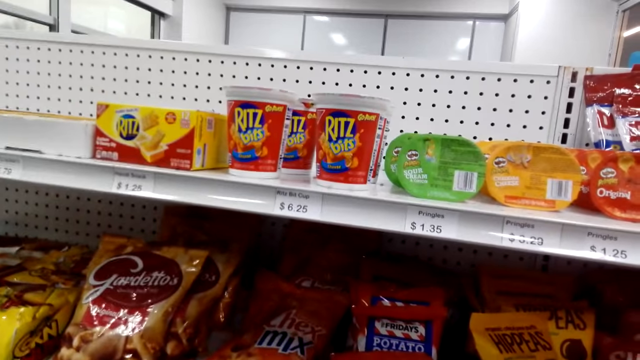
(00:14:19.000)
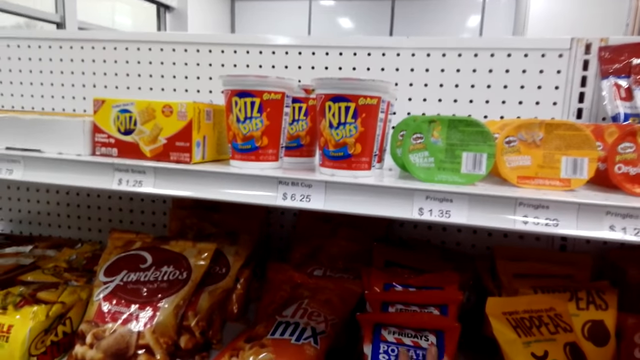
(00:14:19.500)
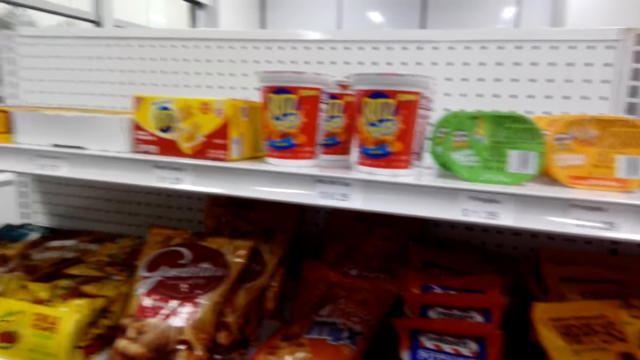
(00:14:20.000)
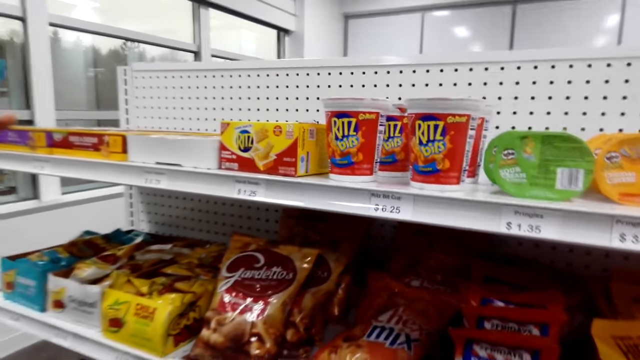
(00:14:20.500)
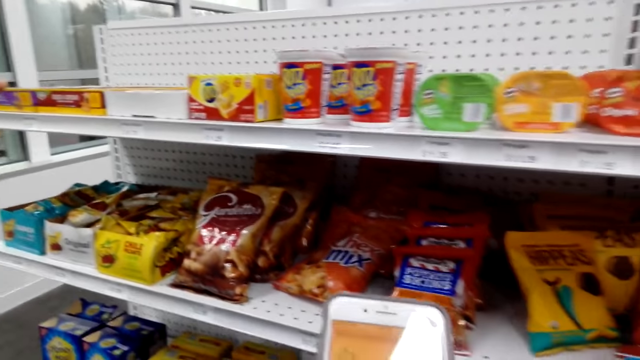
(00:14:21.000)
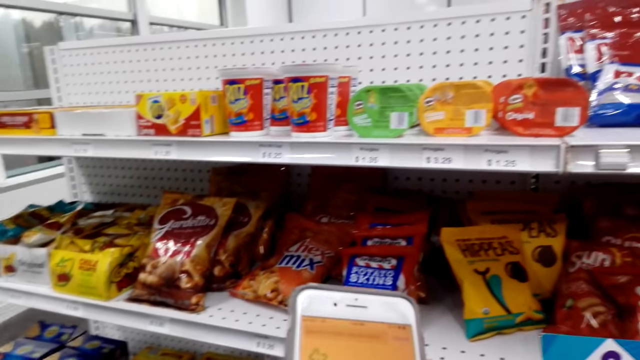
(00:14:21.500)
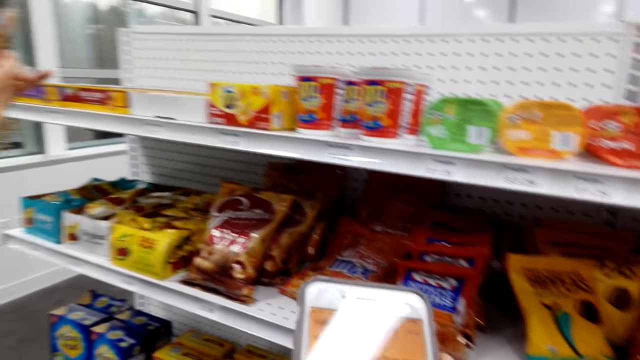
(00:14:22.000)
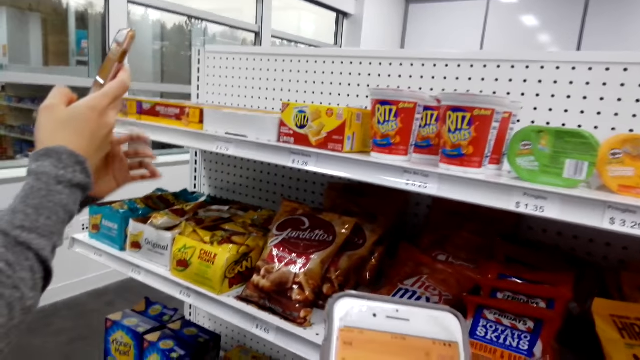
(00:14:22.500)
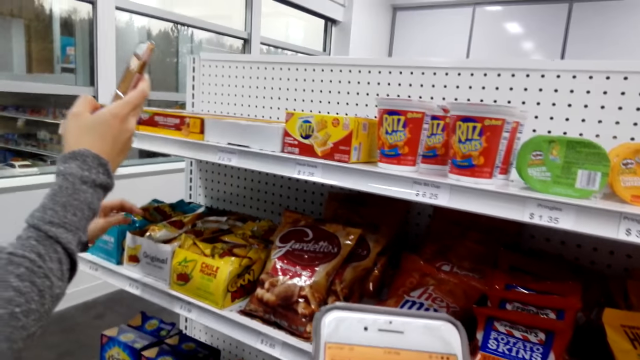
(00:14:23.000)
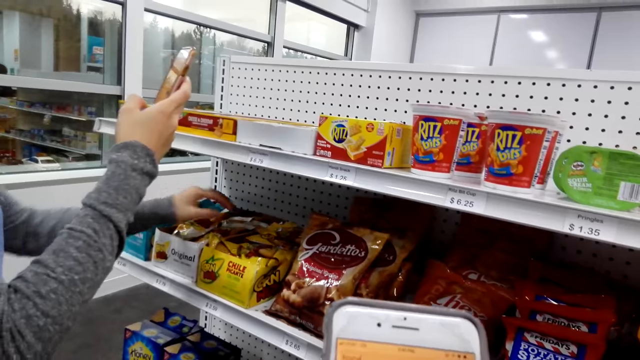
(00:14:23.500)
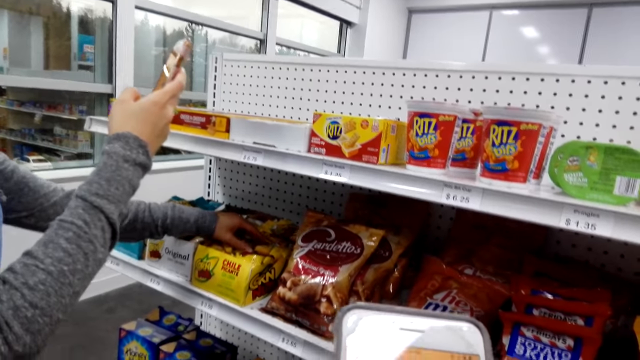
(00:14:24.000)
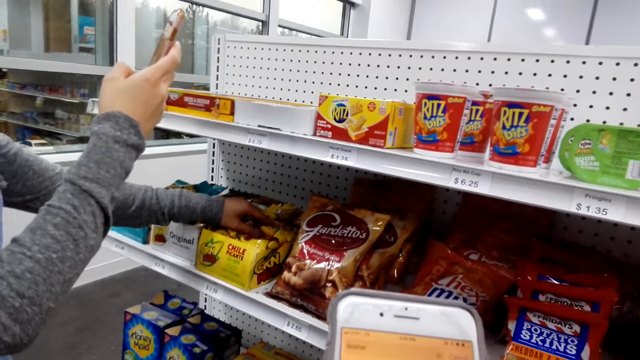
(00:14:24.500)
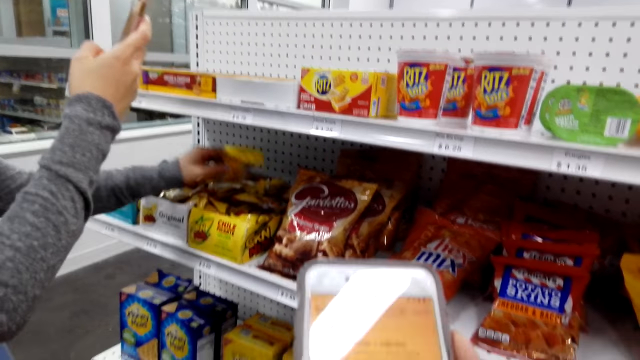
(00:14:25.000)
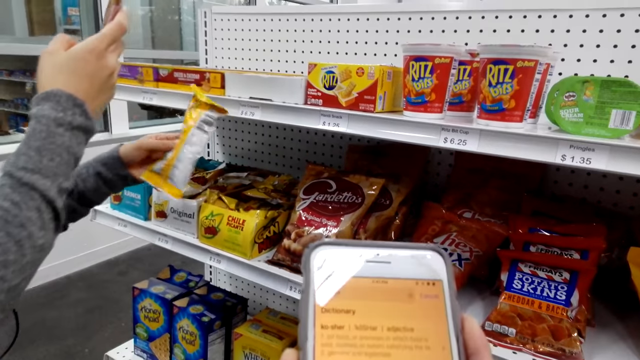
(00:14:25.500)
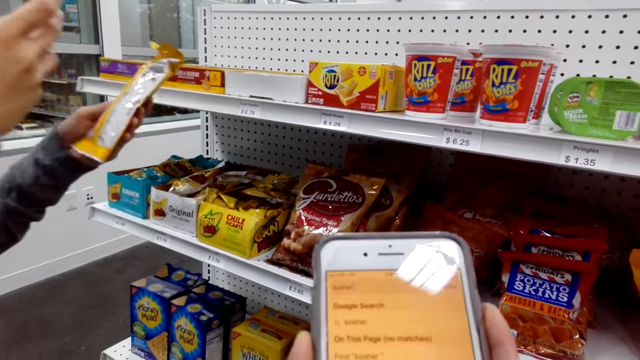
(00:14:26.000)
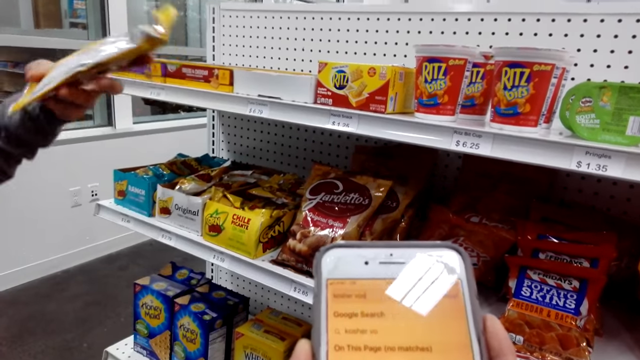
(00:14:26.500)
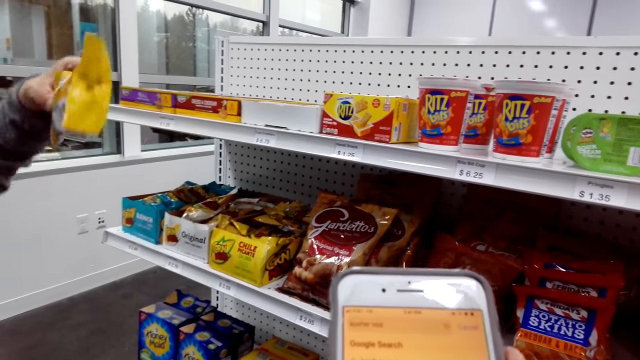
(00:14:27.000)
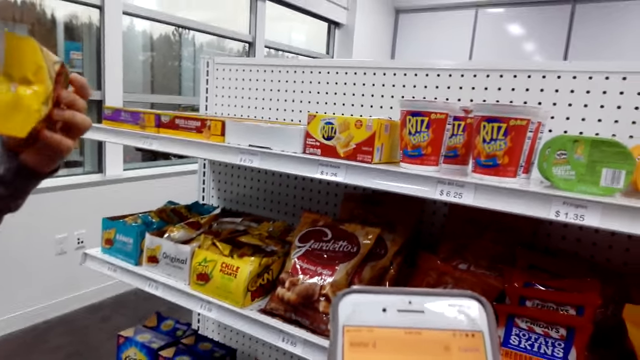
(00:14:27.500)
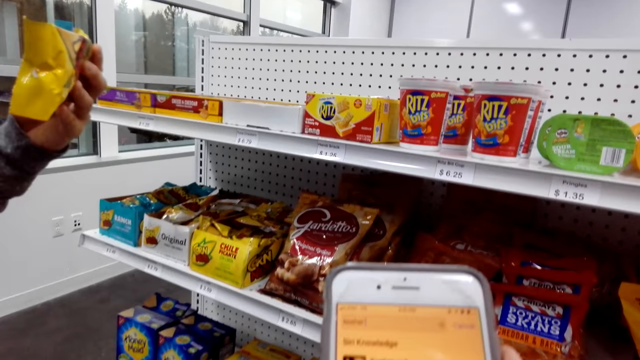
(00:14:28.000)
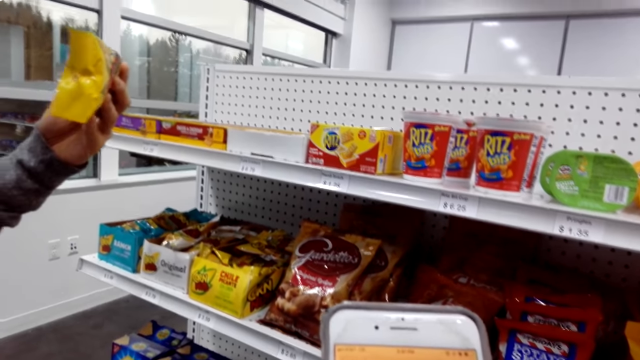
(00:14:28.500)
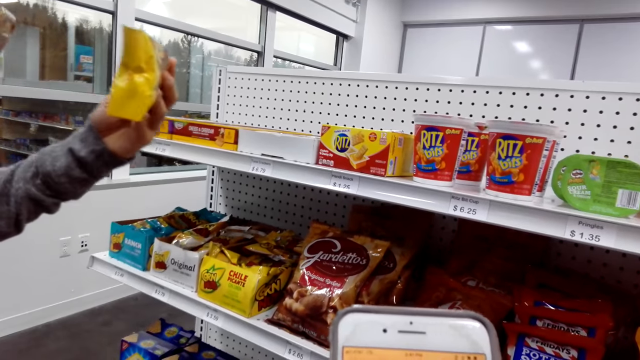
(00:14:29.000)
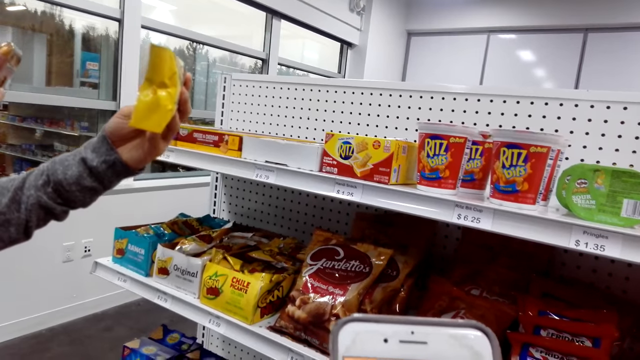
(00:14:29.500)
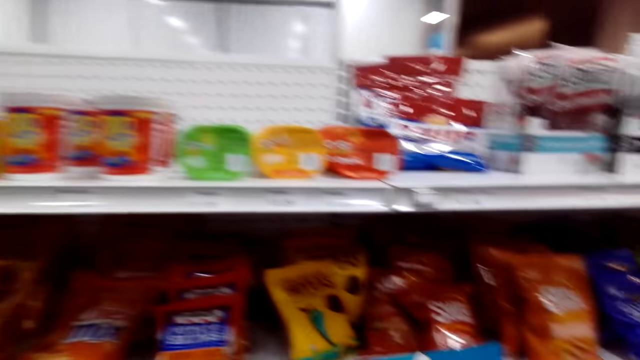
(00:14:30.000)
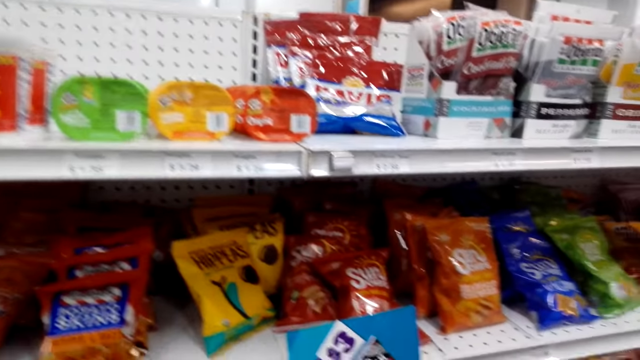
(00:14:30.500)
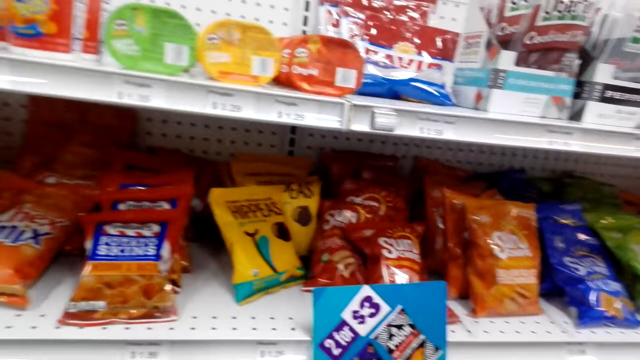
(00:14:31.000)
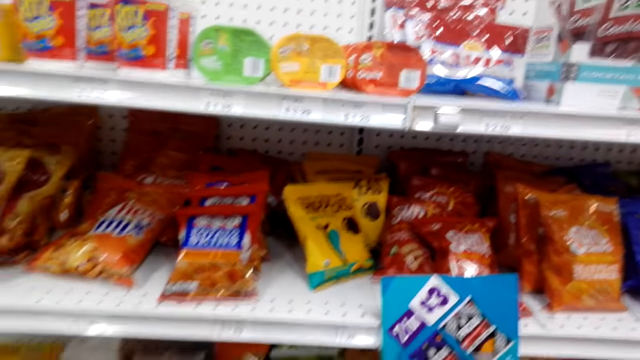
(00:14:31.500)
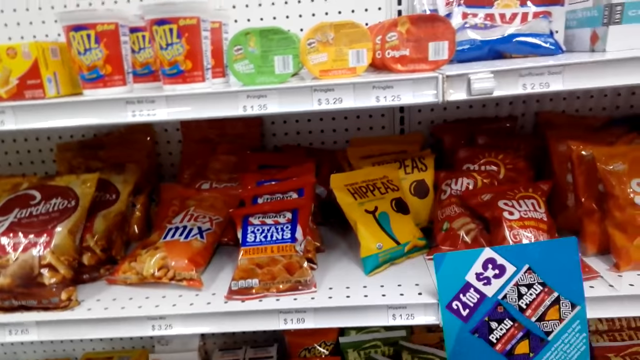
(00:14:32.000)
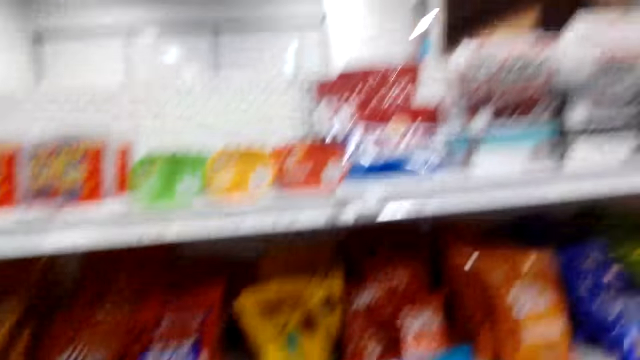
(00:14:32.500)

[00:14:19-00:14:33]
A woman holds a cellphone. The camera wearer converses with the woman and holds a cellphone. She looks at her phone. She converses with the woman. The woman picks up a packet of corn nuts or snack from the shelf and holds the cellphone. The camera wearer holds the cellphone. She holds the cellphone again. The woman holds the cellphone against the snack. The camera wearer converses with the woman. The woman looks at the packet of corn nuts. The camera wearer looks at snacks on the shelf and converses with the woman.

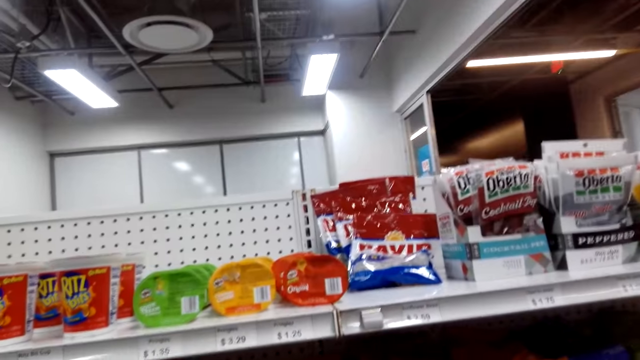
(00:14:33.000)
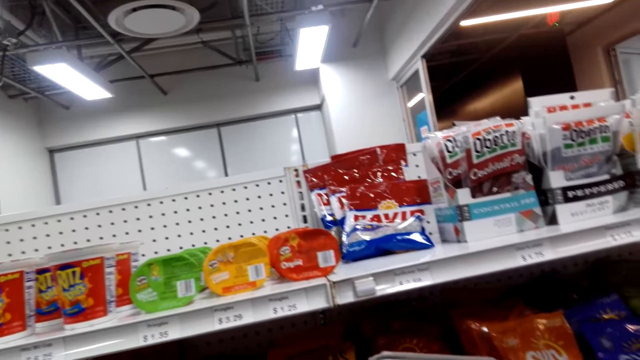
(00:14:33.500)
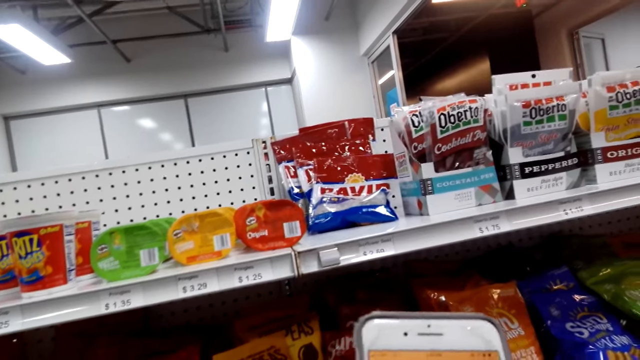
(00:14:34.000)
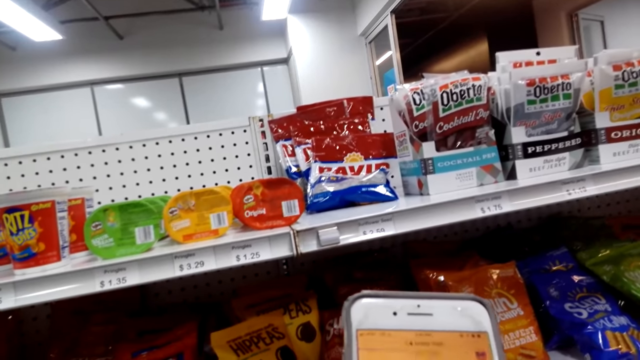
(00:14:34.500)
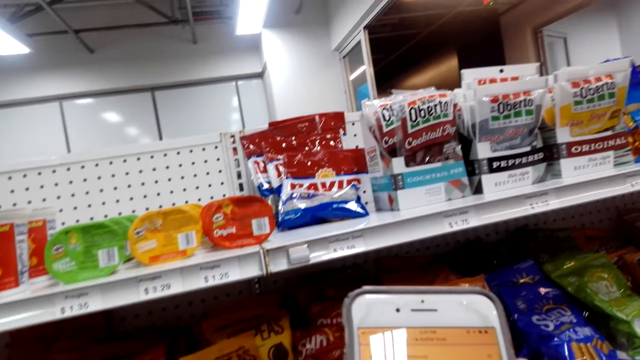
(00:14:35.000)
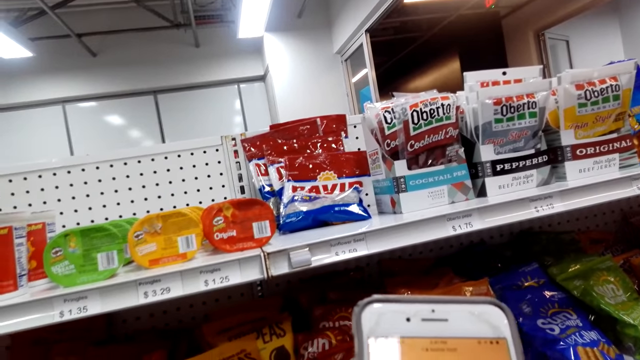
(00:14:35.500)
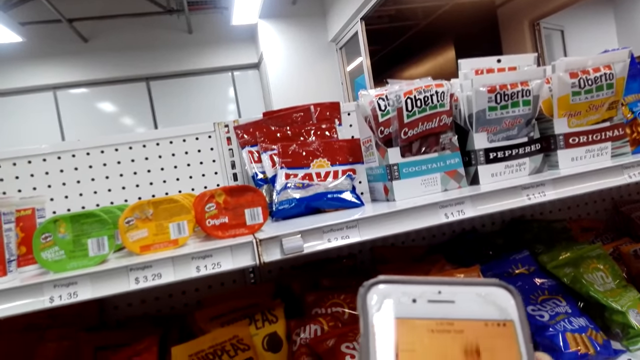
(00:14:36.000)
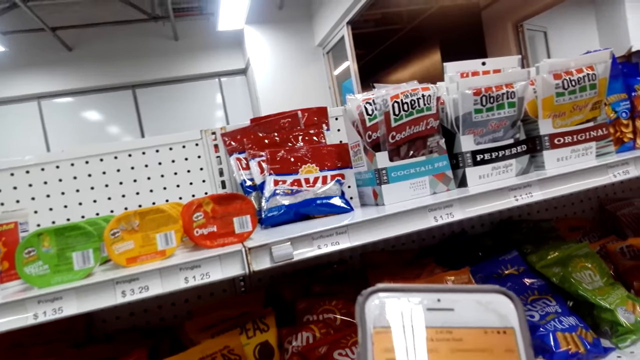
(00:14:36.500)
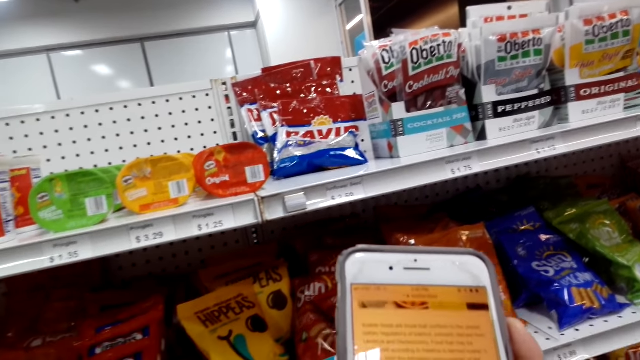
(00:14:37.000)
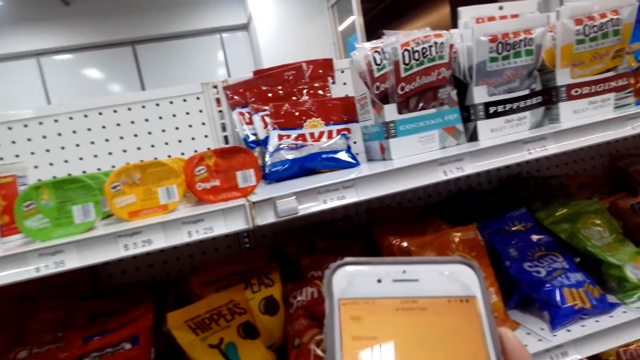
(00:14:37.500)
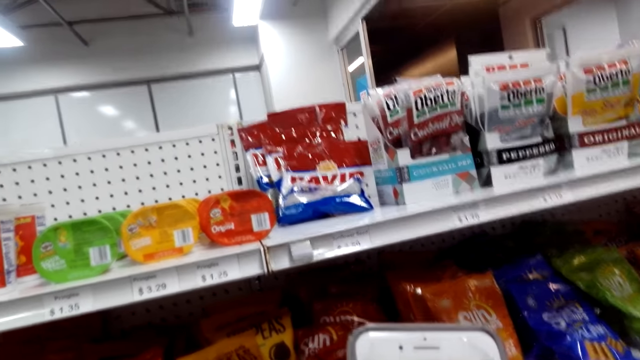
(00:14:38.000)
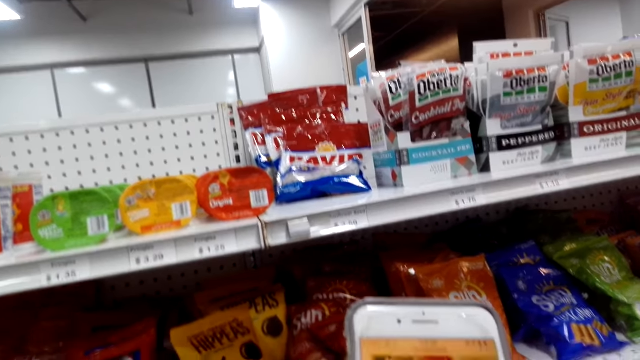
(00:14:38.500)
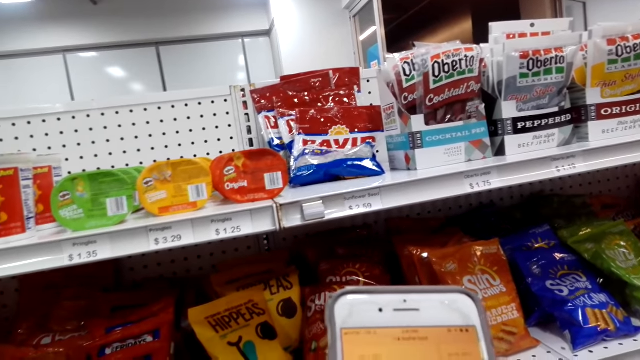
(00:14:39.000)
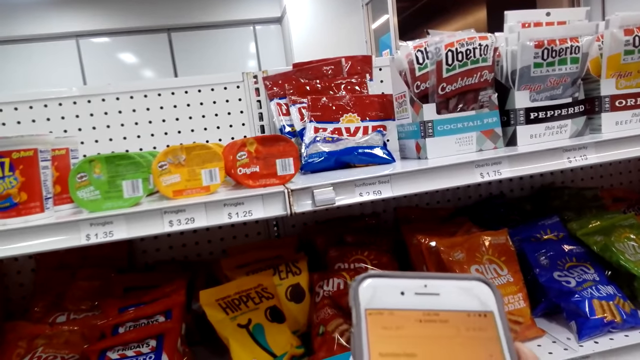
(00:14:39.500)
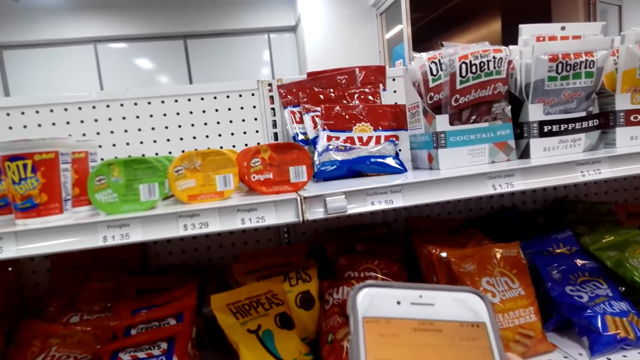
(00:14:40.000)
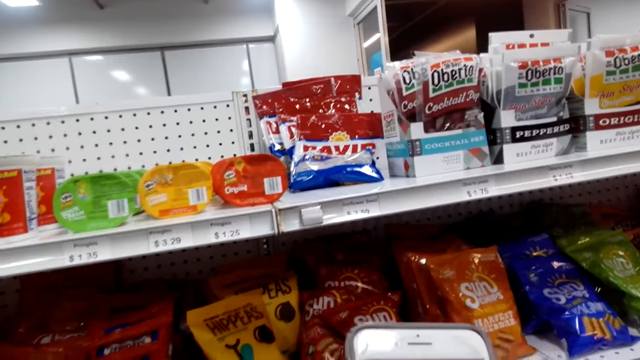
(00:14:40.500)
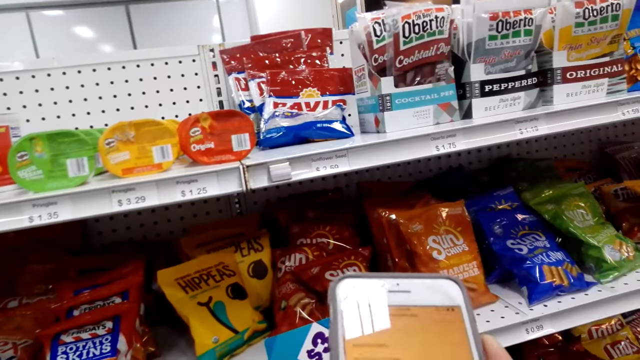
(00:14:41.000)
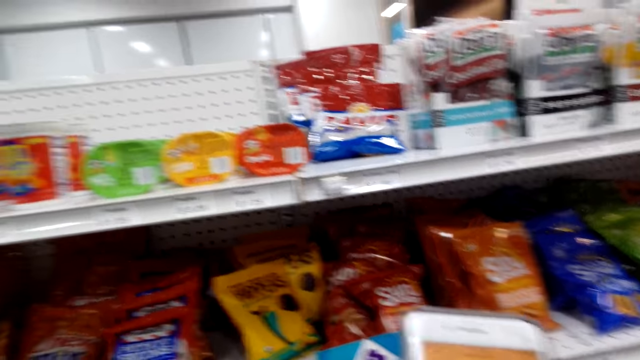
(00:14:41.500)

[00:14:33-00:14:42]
The camera wearer converses with a woman. She scrolls her phone.
